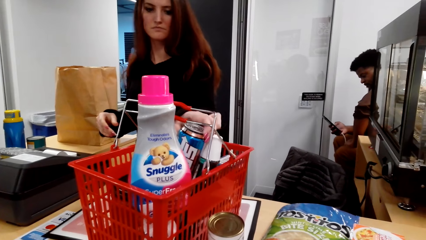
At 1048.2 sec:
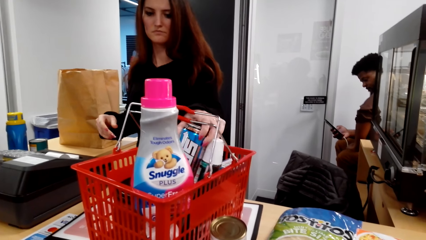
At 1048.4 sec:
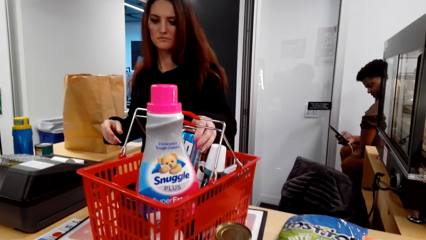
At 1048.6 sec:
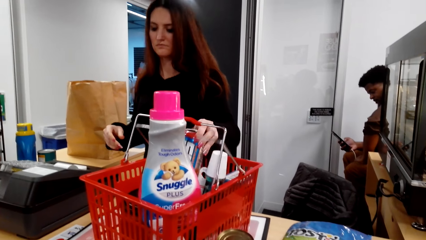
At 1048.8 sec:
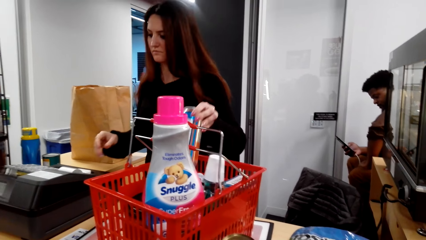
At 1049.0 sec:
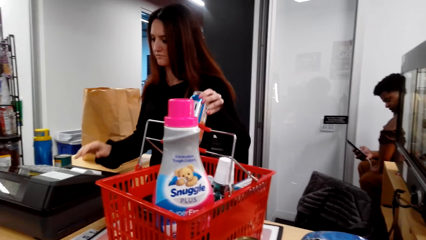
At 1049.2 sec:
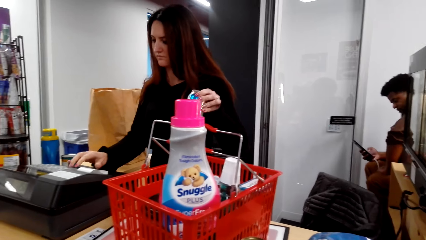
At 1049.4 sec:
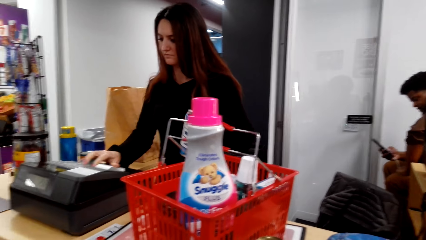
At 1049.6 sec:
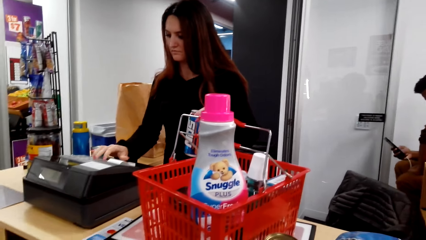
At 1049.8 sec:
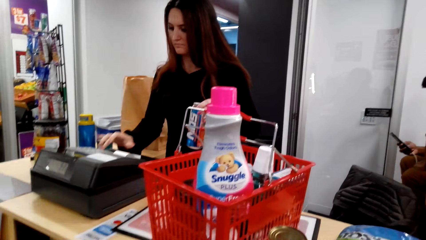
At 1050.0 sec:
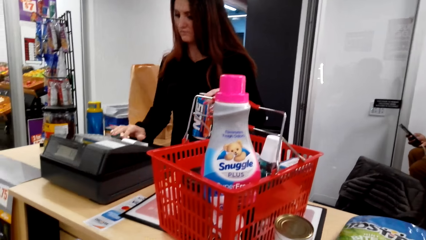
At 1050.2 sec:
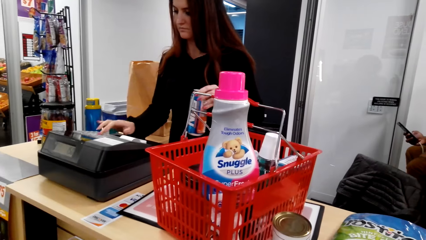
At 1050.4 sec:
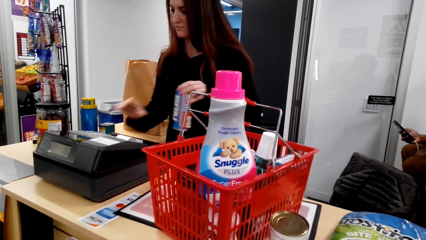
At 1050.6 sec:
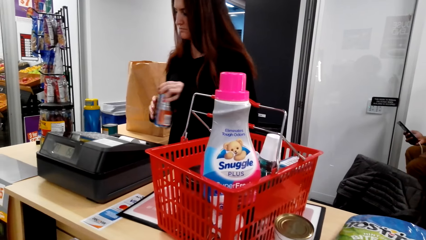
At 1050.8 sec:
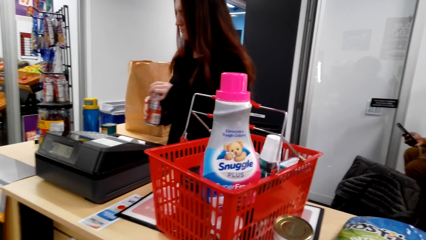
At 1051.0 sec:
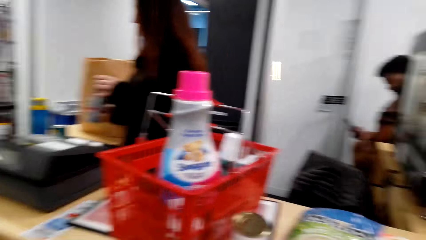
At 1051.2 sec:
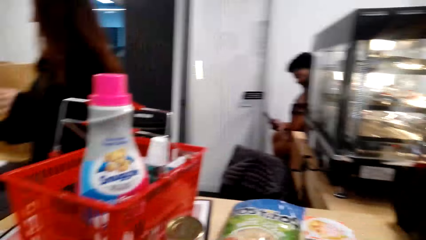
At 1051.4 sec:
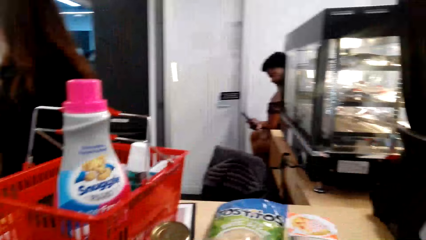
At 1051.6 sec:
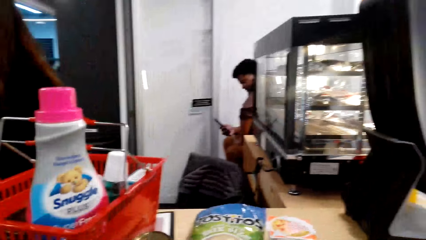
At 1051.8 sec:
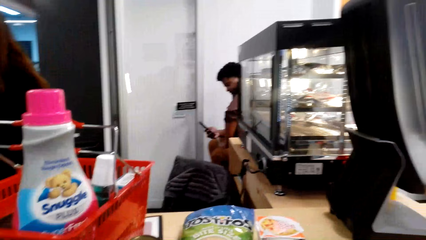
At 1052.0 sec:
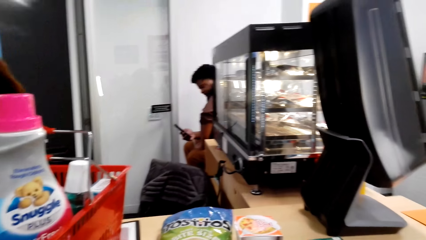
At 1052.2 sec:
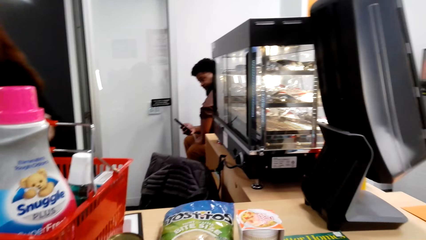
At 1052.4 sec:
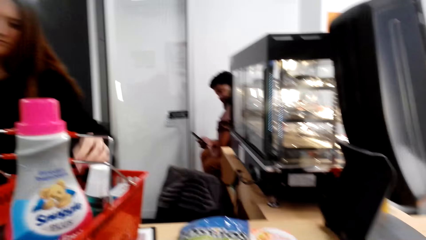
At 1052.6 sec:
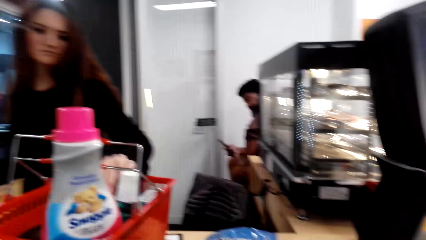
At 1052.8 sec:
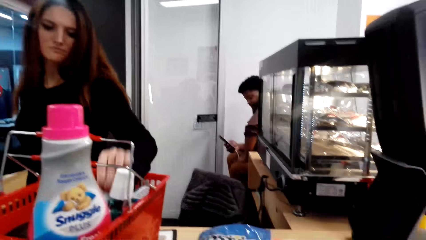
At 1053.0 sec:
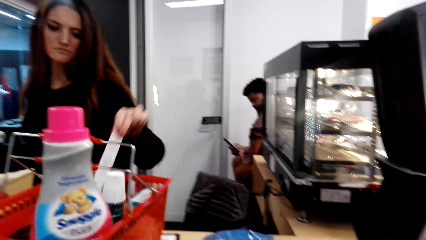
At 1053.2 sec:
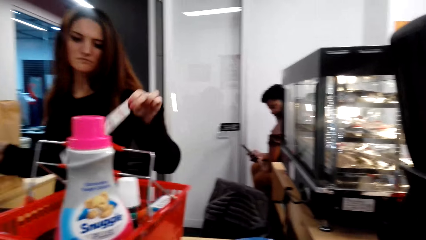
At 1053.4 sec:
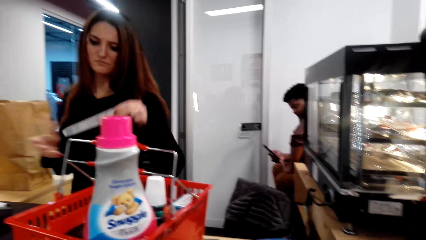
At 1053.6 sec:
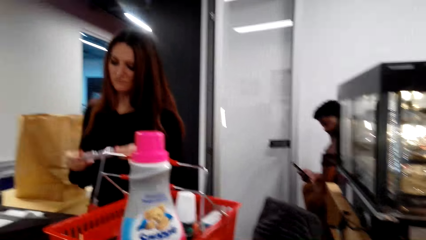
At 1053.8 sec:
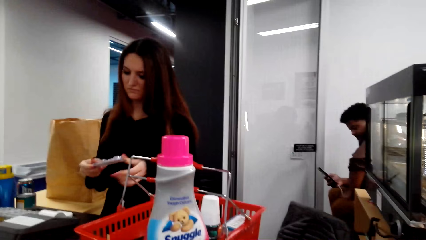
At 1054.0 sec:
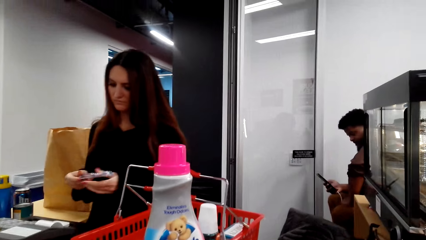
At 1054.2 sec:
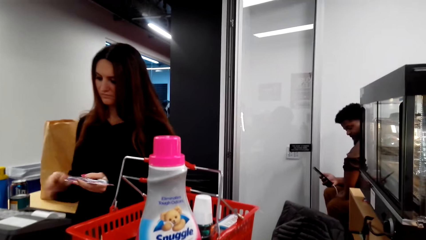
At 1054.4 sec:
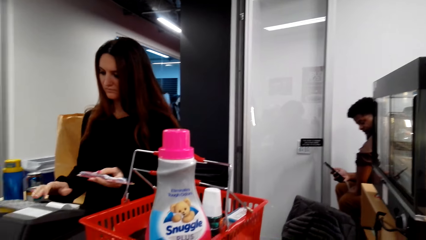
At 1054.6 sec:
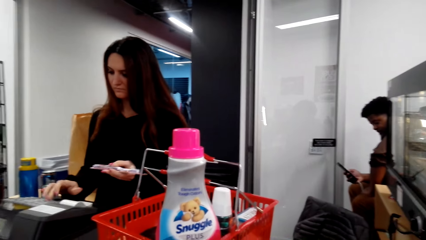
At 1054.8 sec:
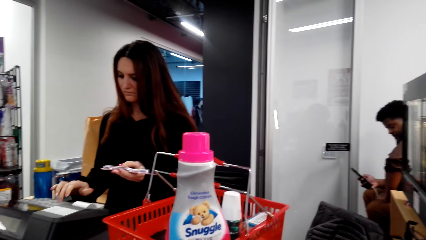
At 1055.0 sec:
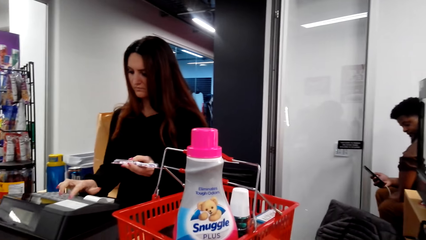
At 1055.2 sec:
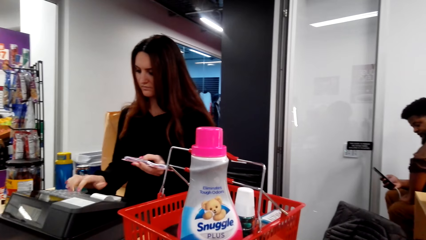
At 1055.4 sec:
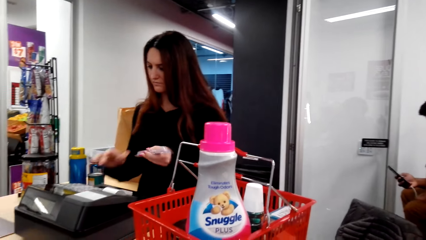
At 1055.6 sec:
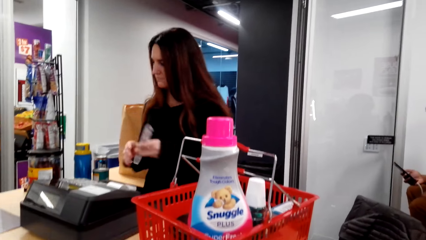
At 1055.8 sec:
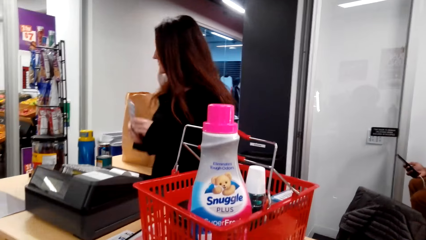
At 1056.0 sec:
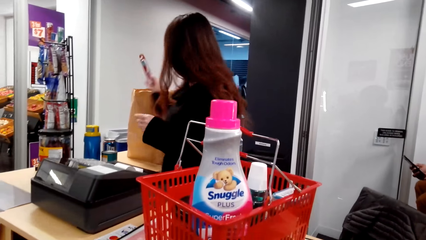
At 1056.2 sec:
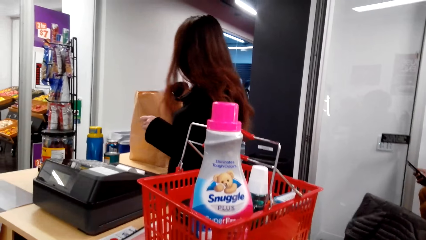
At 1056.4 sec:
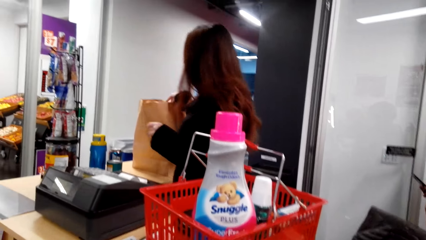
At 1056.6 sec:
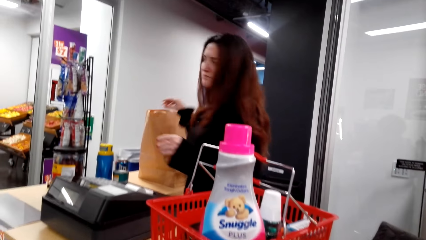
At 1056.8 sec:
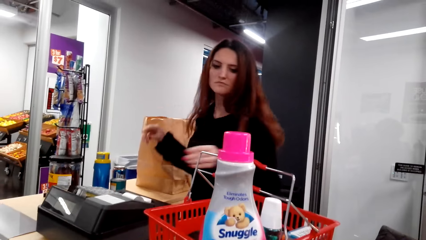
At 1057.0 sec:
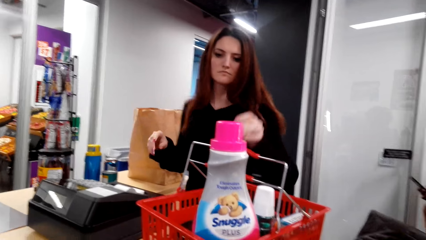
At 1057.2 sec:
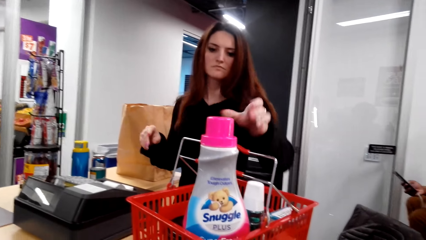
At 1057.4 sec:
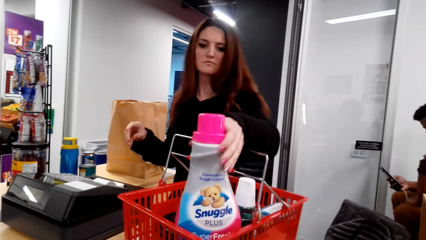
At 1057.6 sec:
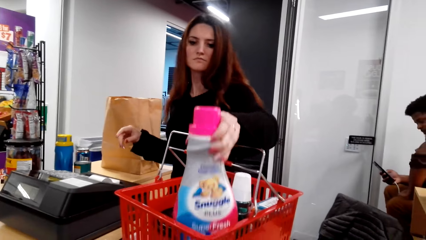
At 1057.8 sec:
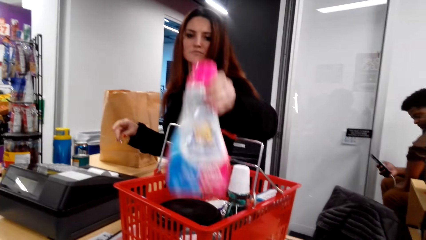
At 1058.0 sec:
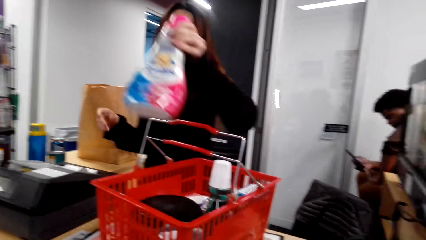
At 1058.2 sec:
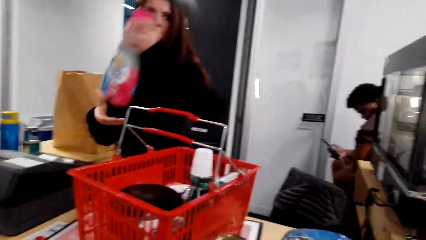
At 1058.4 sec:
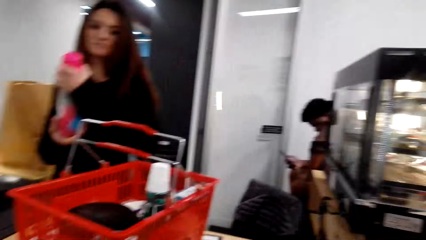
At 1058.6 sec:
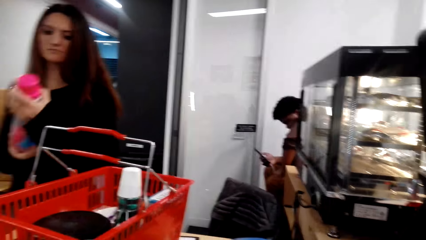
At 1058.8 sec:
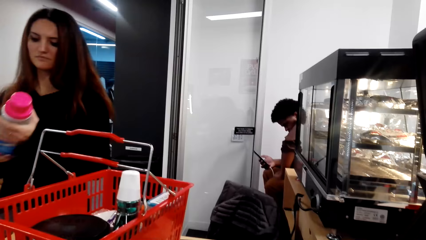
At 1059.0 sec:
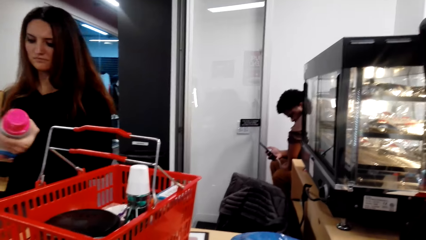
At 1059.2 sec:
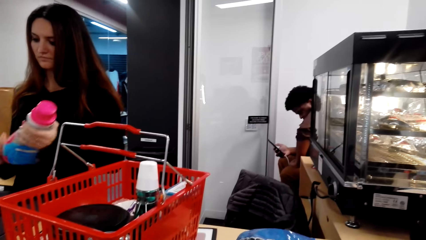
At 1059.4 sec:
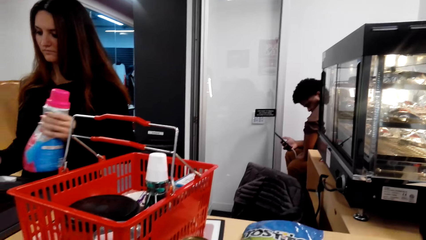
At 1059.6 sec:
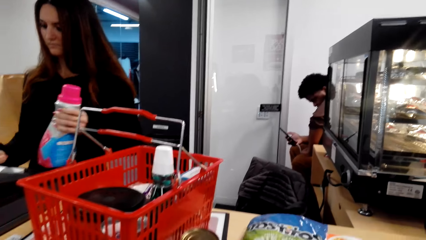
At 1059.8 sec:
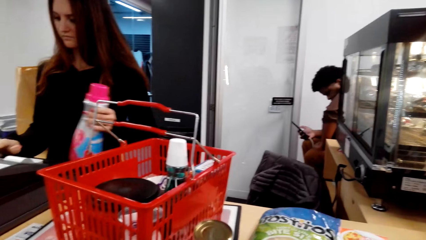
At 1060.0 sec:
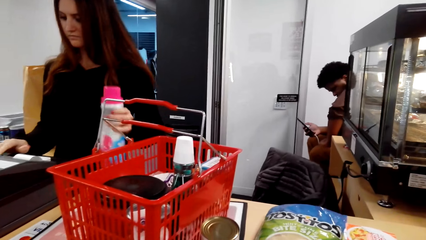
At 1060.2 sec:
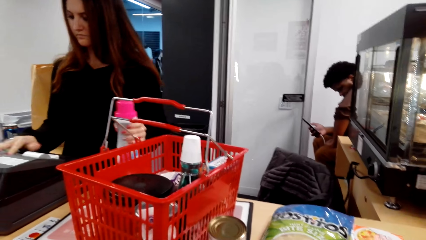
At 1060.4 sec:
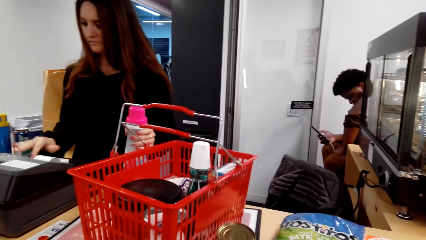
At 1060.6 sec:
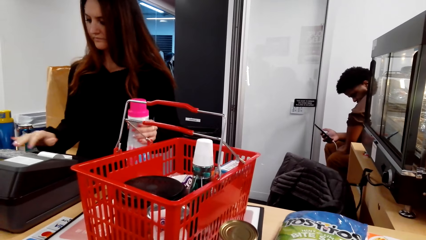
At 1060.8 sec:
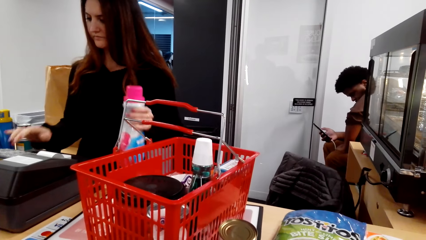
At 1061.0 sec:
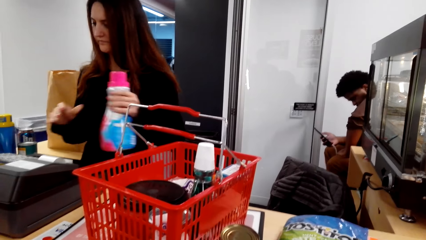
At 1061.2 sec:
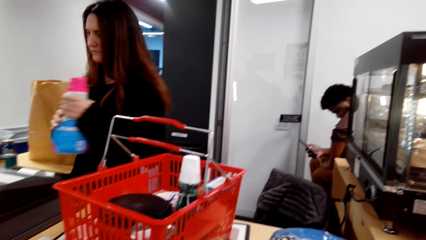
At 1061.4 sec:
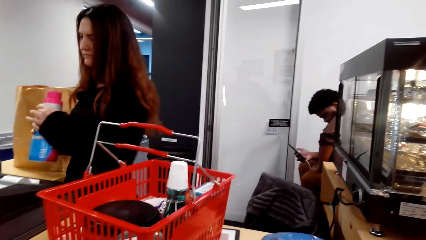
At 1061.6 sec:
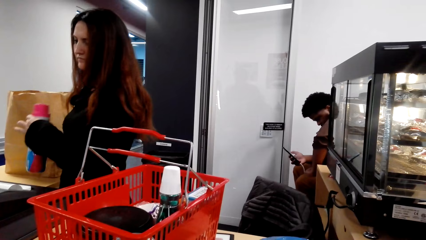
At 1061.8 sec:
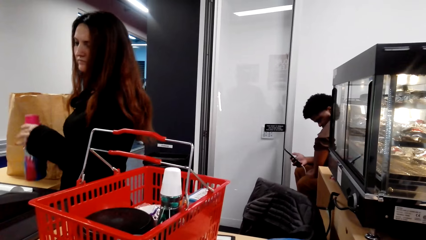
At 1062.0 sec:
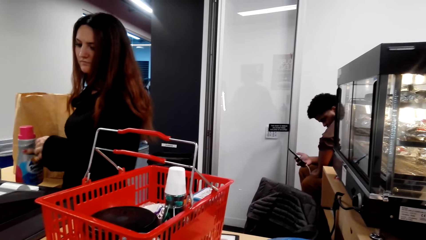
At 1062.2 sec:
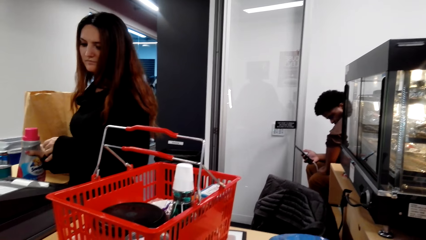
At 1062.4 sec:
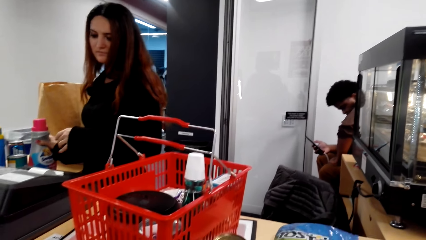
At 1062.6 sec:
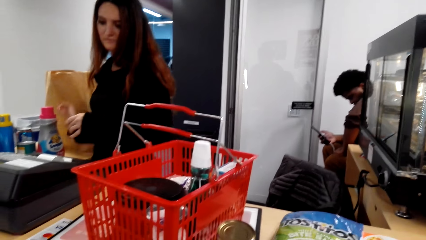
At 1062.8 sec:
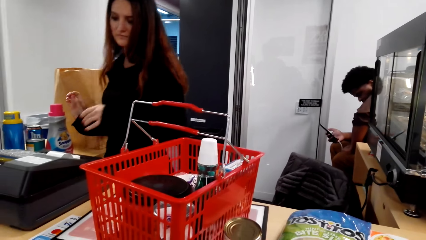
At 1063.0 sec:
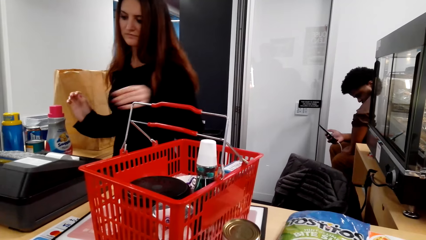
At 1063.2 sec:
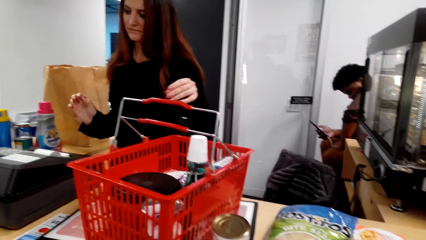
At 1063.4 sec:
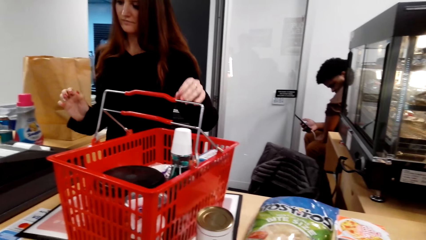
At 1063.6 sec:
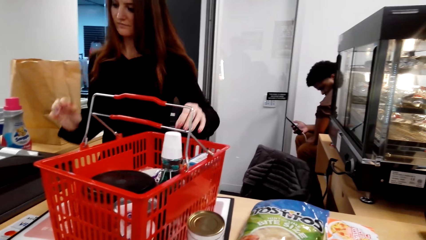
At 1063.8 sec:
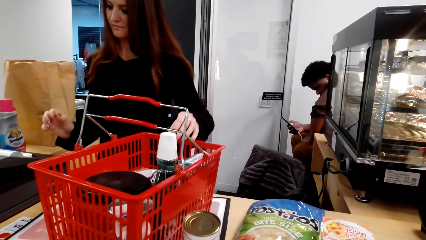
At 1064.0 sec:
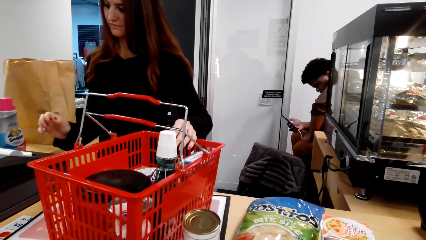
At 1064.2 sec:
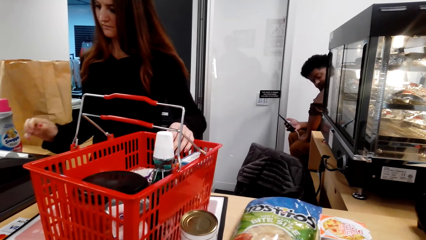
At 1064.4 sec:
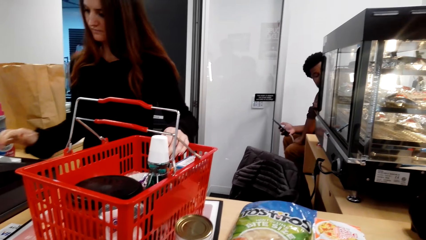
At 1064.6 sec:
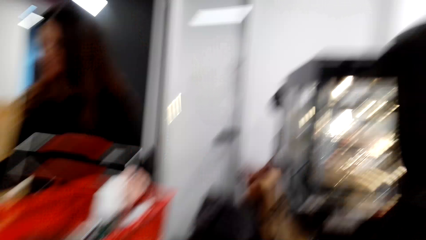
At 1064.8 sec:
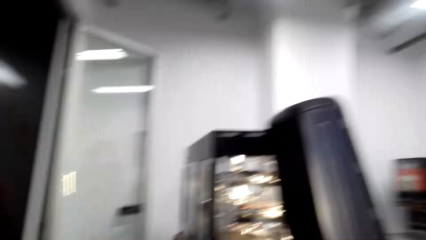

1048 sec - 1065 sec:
The cashier picks a drink, presses the cash machine and looks at a phone. The cashier picks something, presses the cash machine and puts something in a bag. The cashier picks a bottle, presses the cash machine and puts something down.
